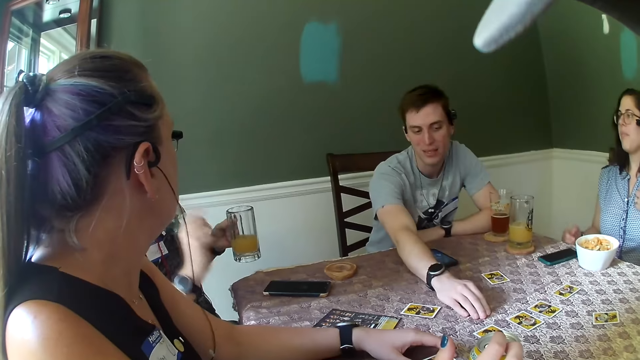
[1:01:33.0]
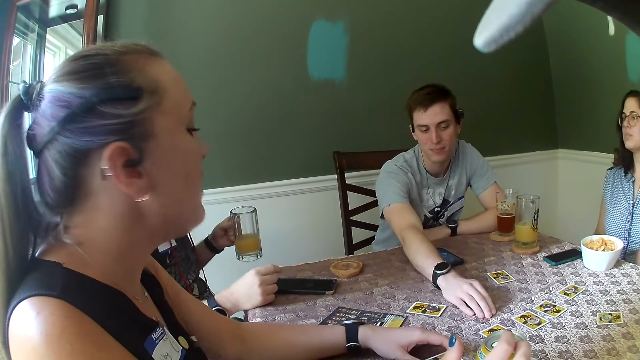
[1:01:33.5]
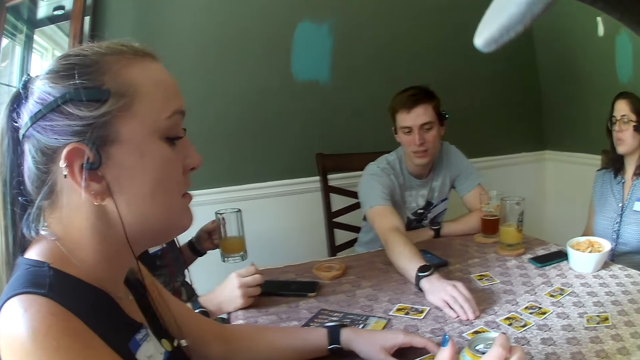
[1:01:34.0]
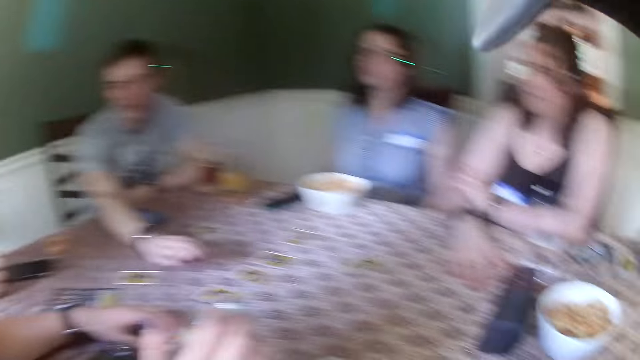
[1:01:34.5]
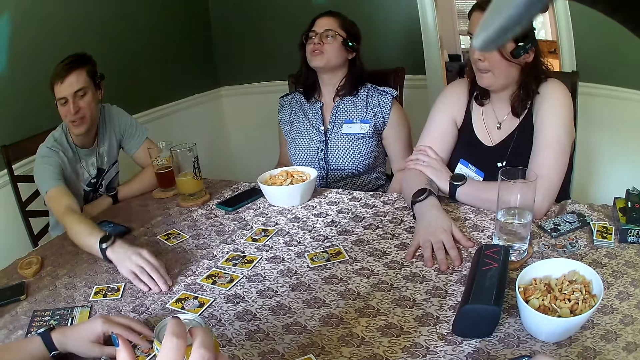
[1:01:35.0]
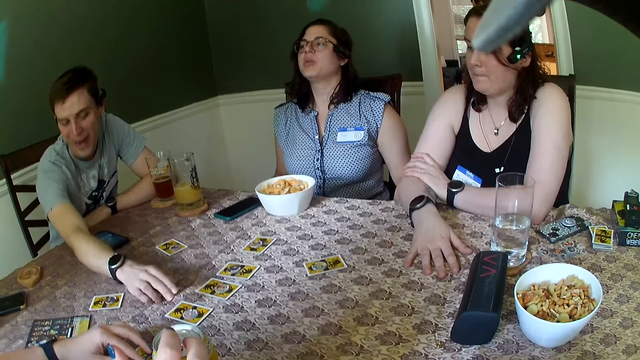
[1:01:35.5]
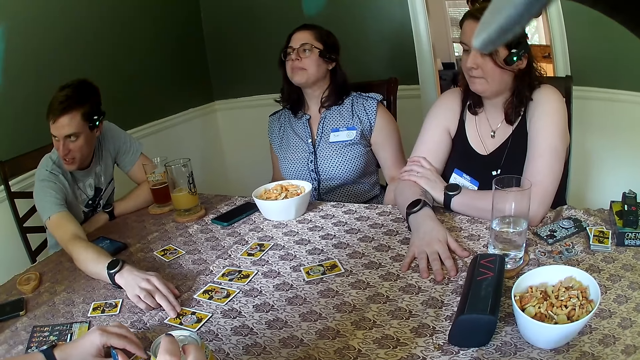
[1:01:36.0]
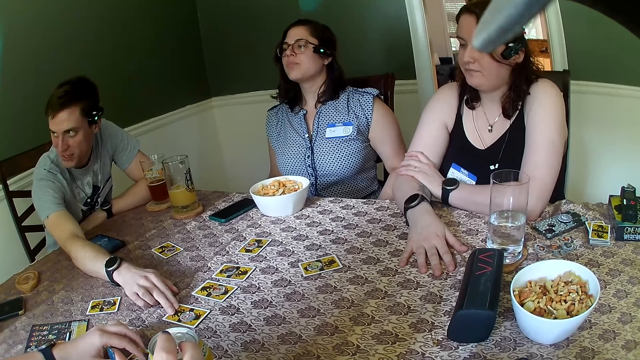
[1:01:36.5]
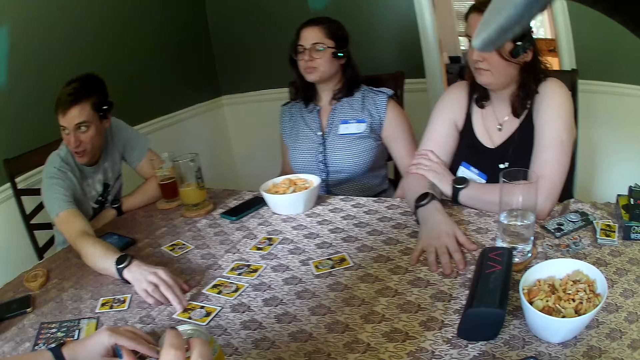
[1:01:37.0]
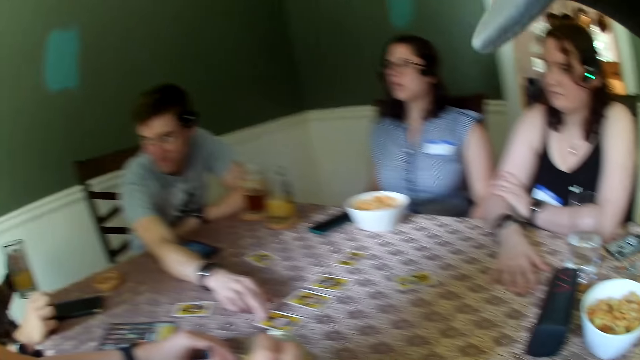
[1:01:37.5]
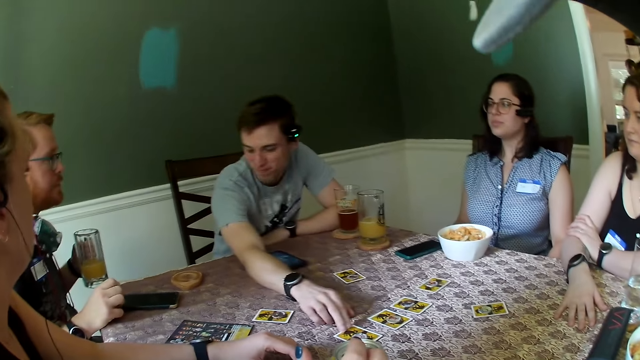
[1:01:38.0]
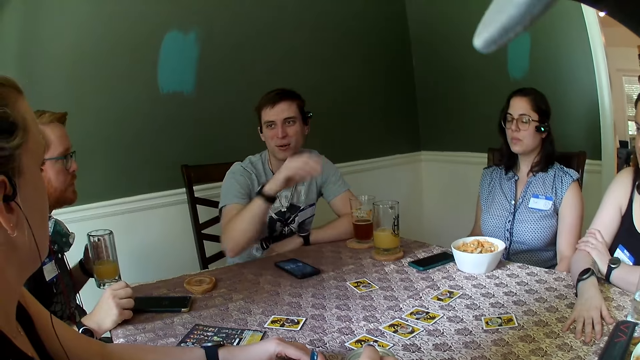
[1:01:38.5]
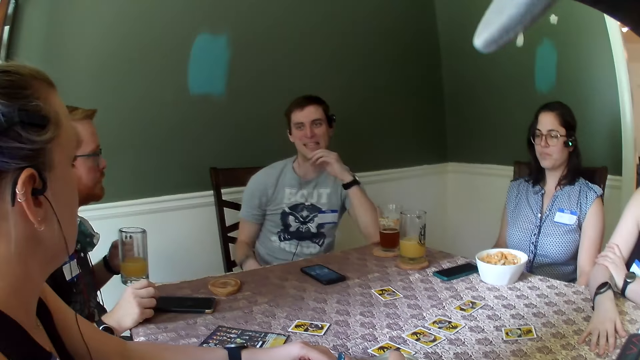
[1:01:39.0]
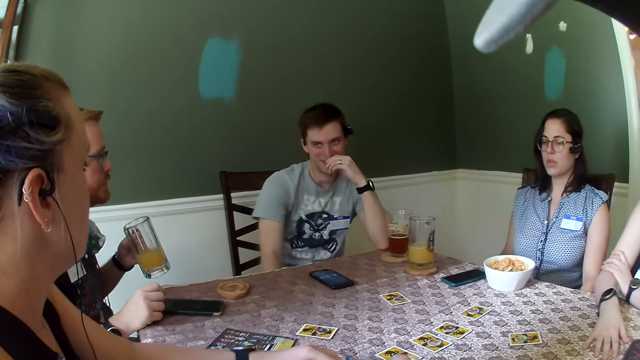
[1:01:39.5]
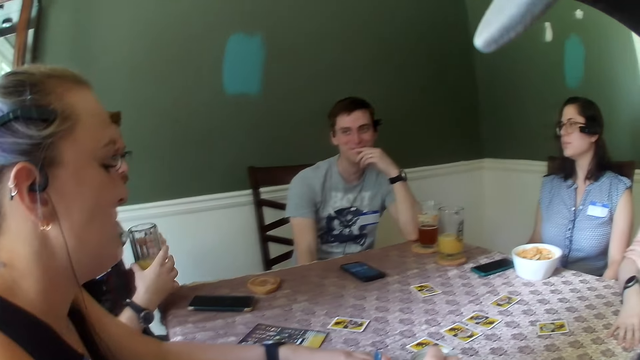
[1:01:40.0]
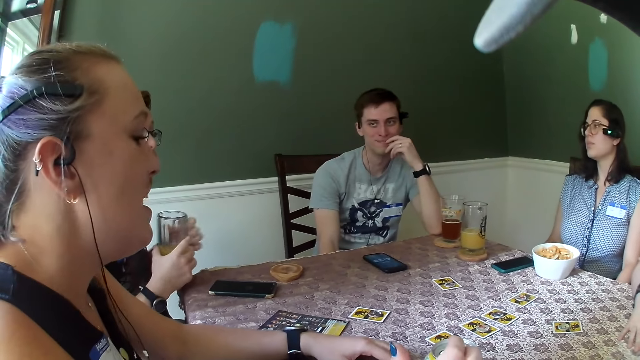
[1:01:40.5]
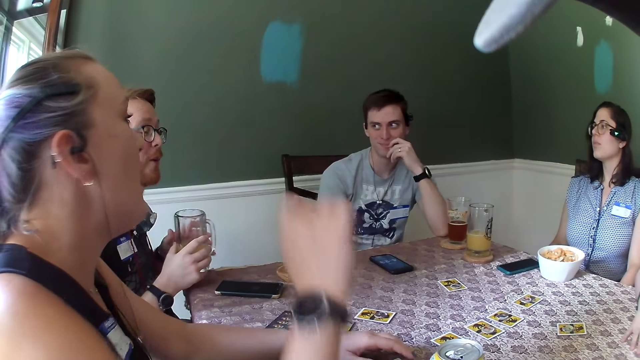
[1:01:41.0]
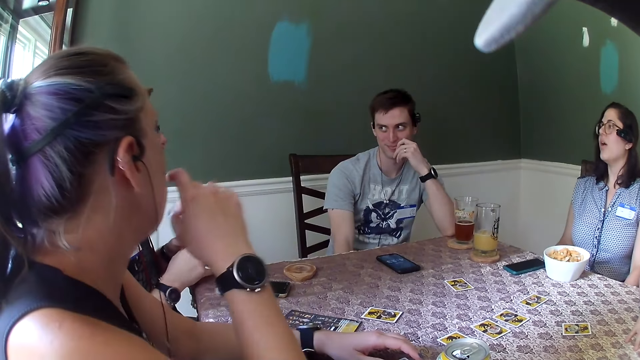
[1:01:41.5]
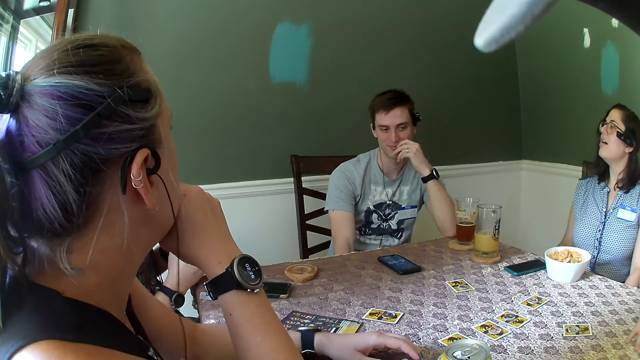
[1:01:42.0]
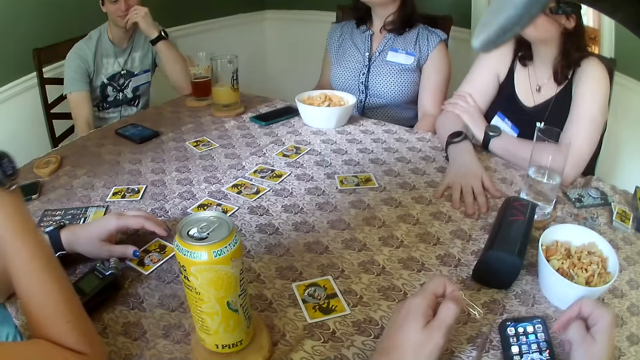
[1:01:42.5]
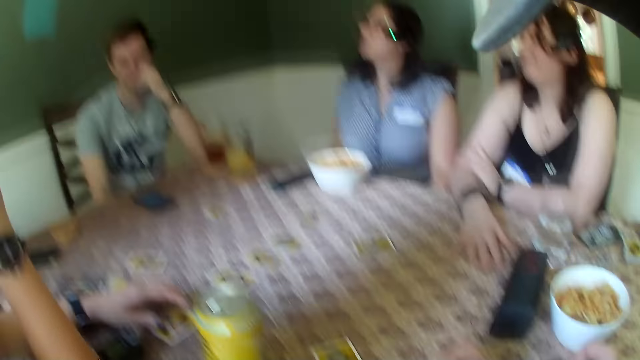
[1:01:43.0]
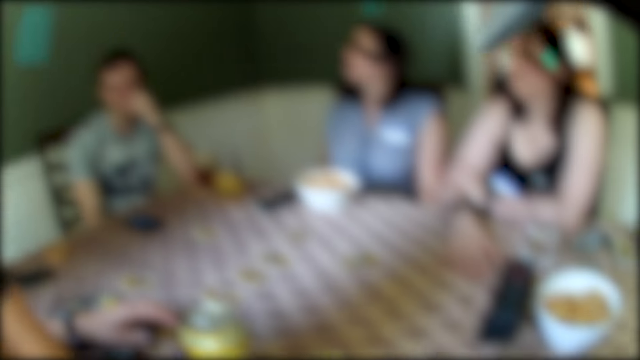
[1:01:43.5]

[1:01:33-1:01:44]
A man touches the table with his right hand. Another man gestures his hand. The first man holds a card. The other man puts his hand on the table. The first man touches the card with his right hand and holds the card. The first man pulls his hand off the card, touches his face with his left hand and holds his mouth. The other man holds the glass with both hands. A woman holds her mouth and touches her face with her right hand.

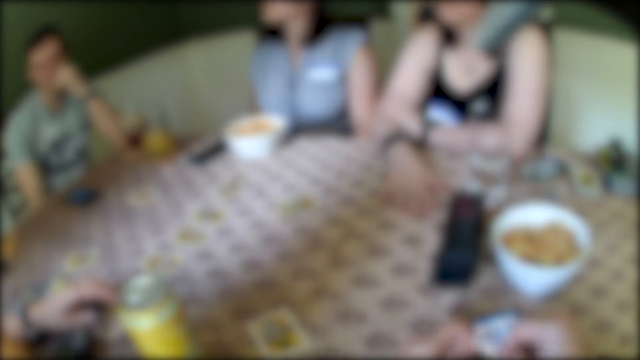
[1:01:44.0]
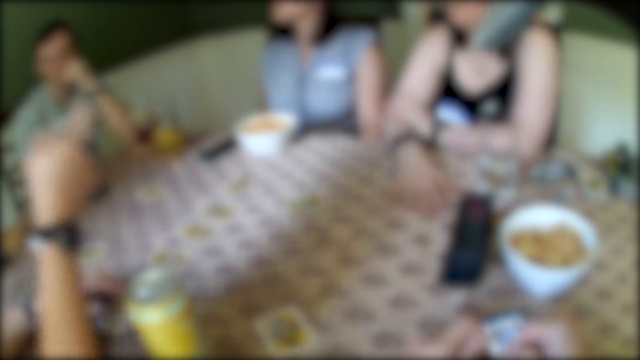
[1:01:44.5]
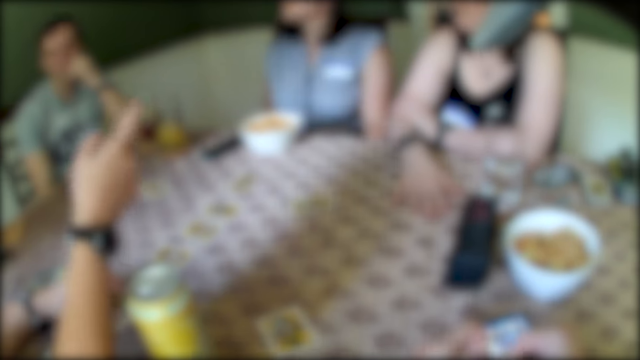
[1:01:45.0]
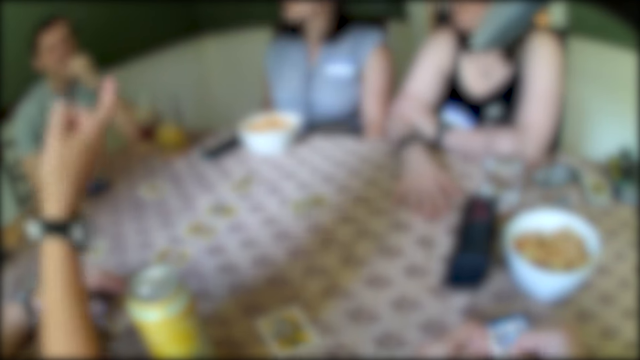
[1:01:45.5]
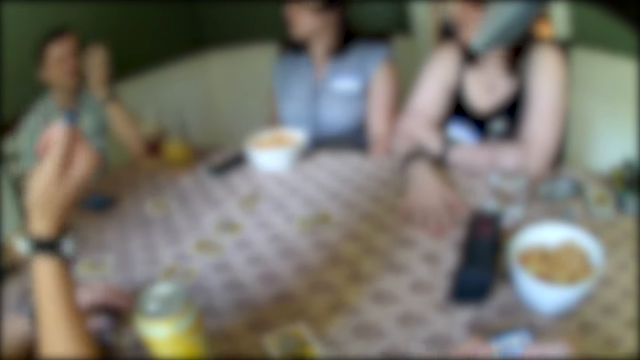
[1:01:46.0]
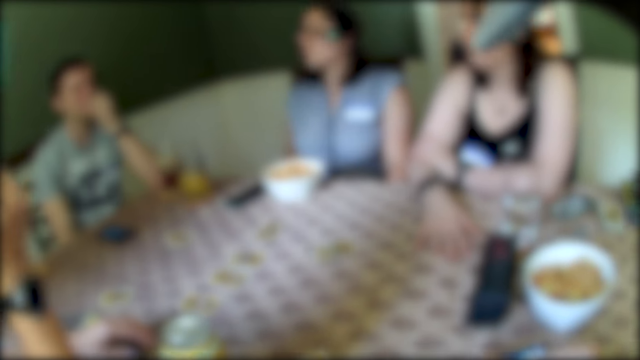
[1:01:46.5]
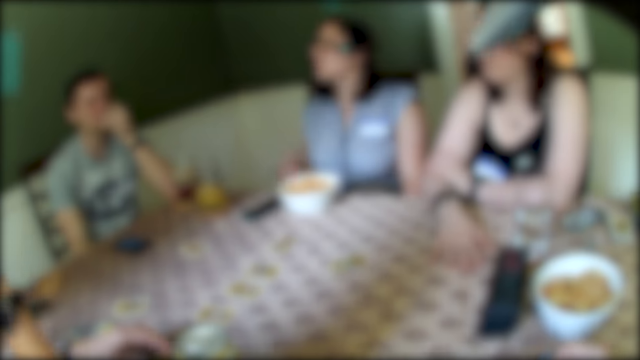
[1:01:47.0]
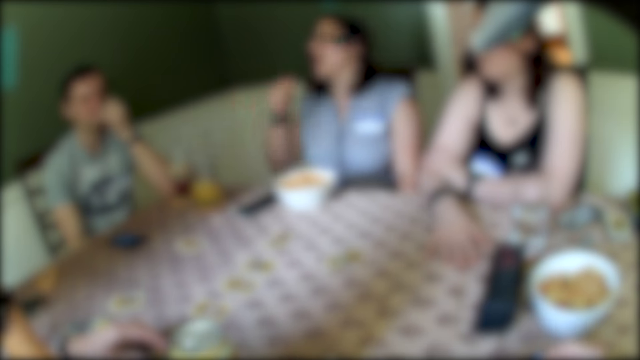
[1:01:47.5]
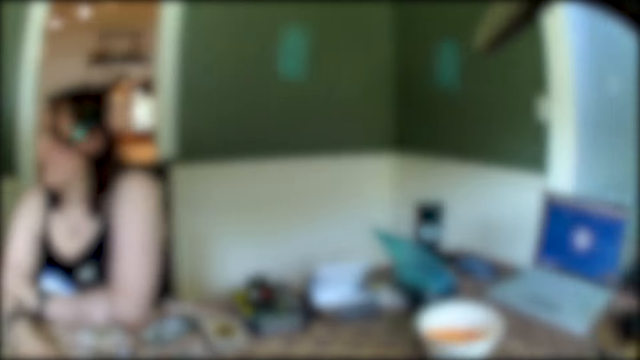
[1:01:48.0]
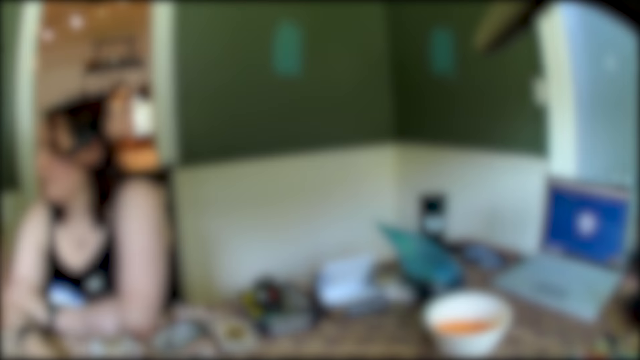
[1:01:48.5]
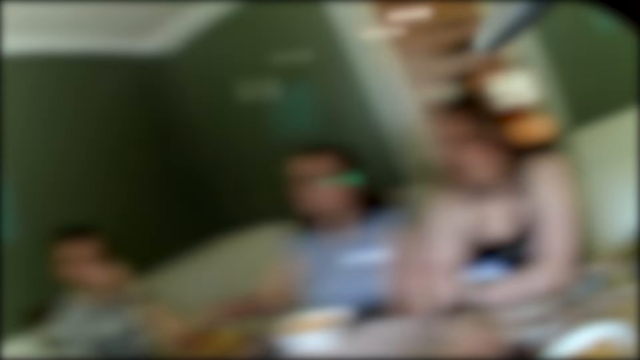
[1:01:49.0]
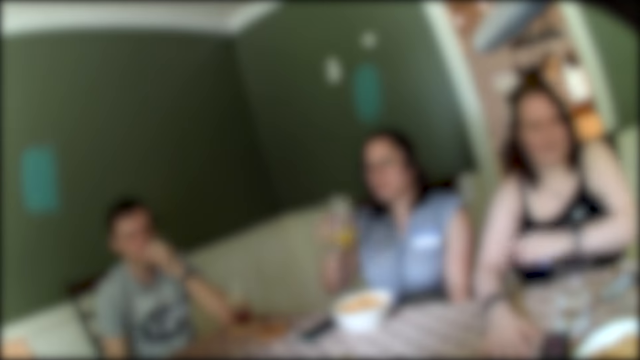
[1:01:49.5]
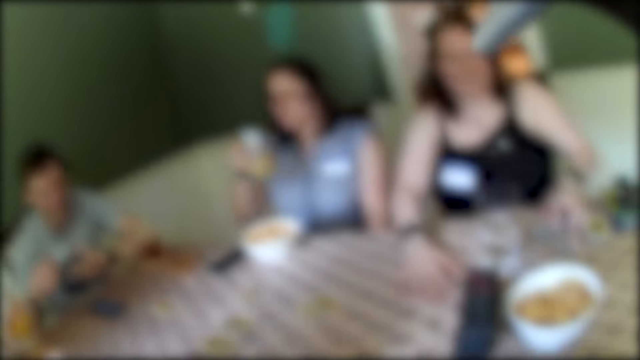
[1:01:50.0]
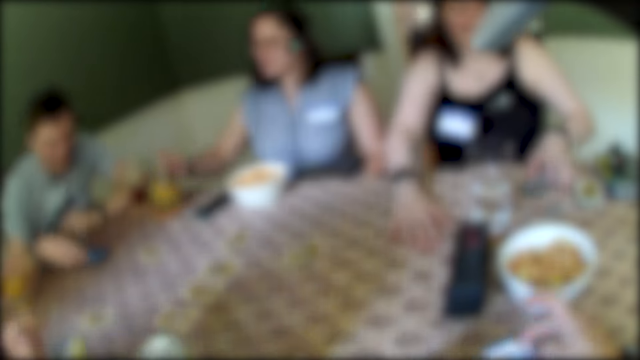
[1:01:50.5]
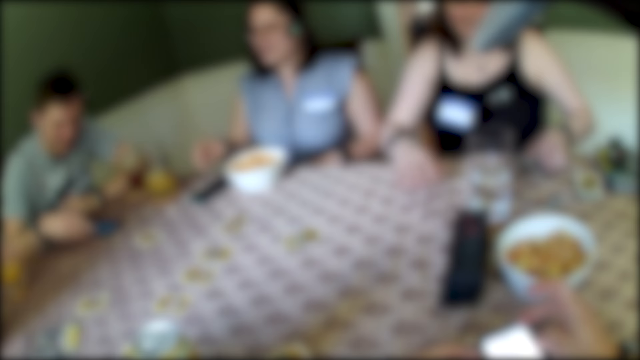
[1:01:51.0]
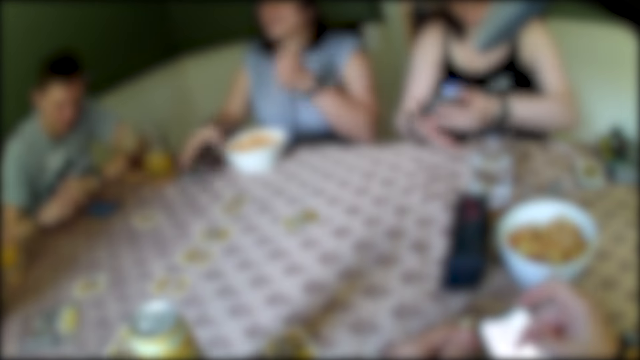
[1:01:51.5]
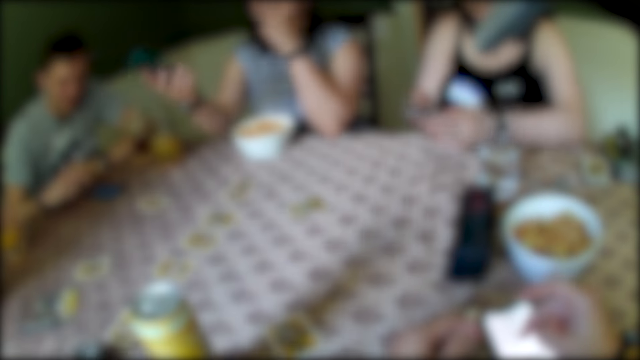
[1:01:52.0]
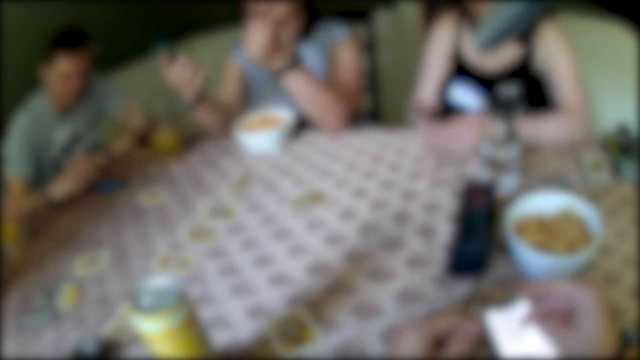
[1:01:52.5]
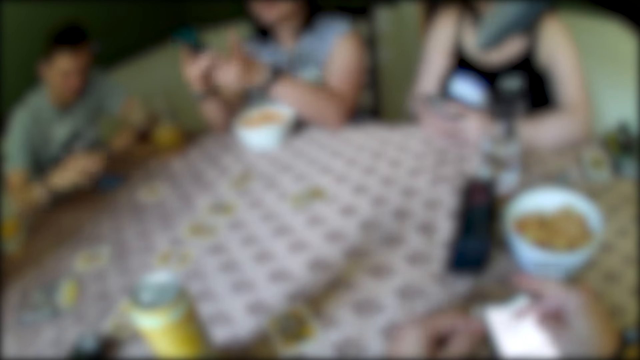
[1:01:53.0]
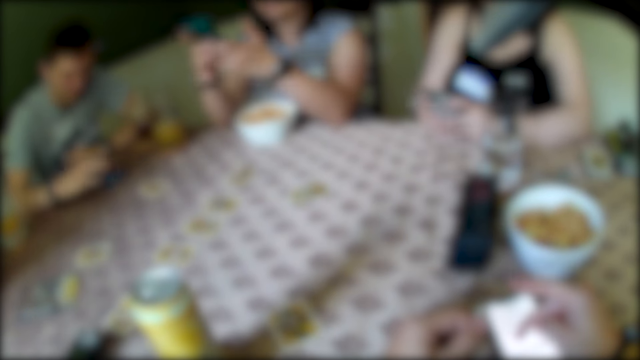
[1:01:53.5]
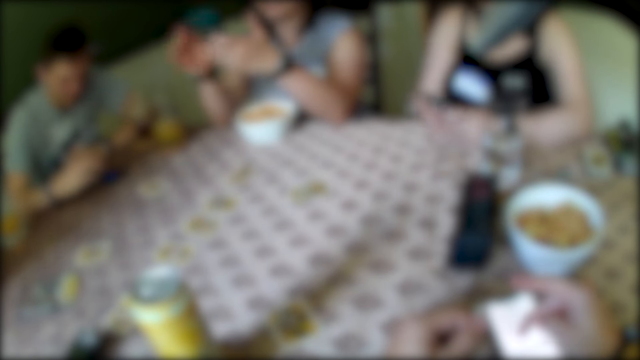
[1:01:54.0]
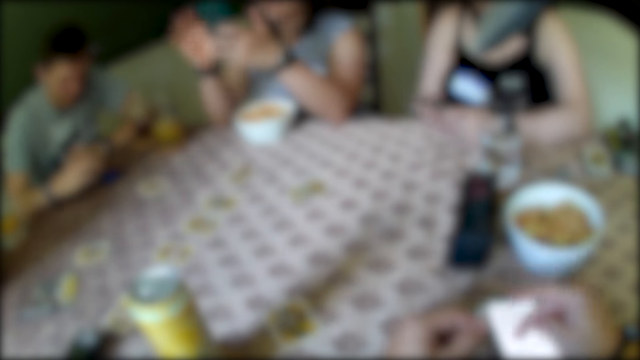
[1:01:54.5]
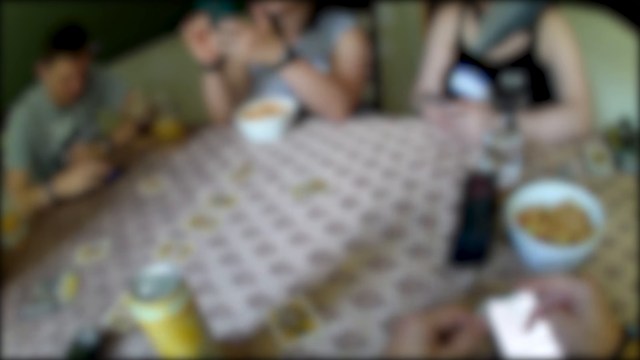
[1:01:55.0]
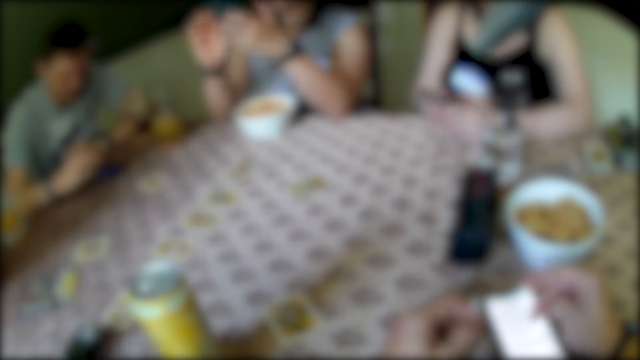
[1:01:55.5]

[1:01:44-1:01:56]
A woman gestures her hand. Another woman gestures her hand. The second woman picks up a glass of juice from the table. A third woman picks up a phone on the table with her left hand and gestures her hand. A man moves the phone on the table with his right hand. The second woman places the glass of juice on the table with her right hand and picks up a phone on the table with her right hand. The third woman switches the phone to the other hand. The camera wearer operates a phone.
